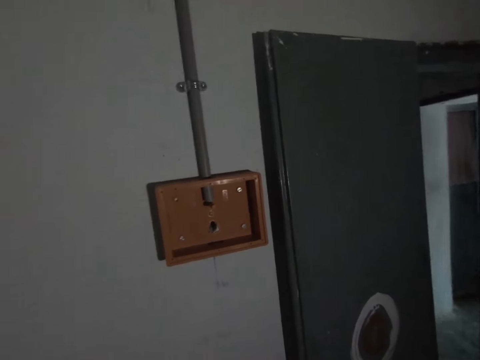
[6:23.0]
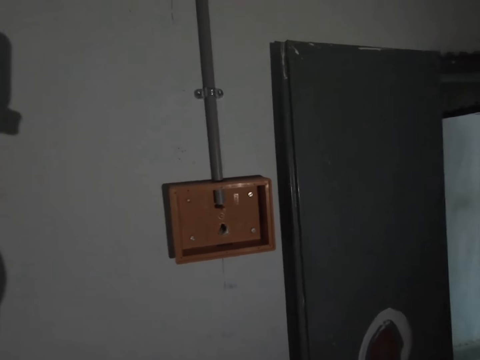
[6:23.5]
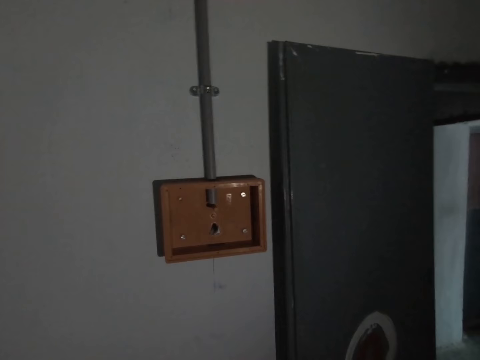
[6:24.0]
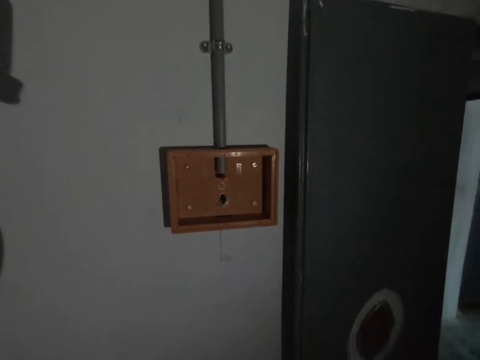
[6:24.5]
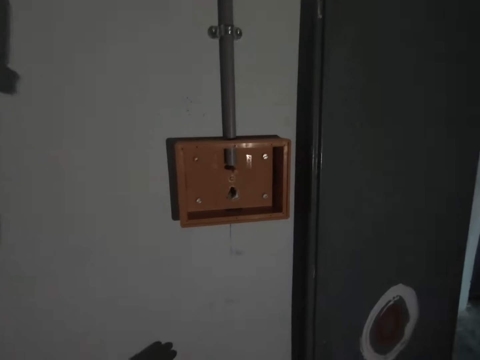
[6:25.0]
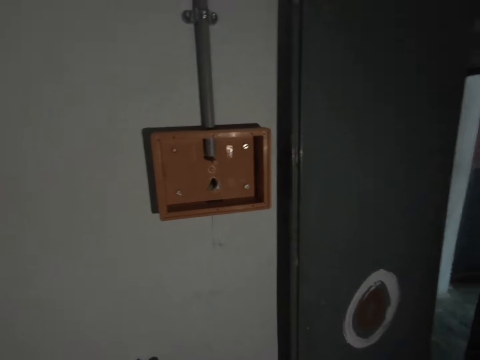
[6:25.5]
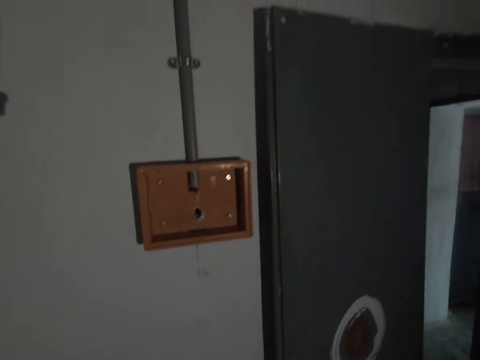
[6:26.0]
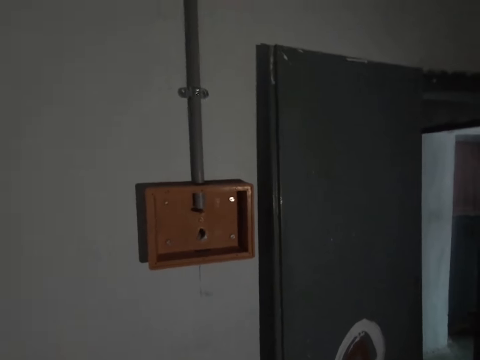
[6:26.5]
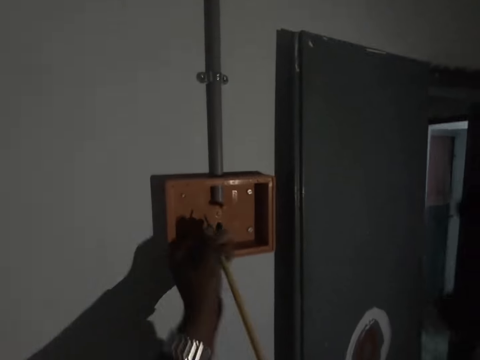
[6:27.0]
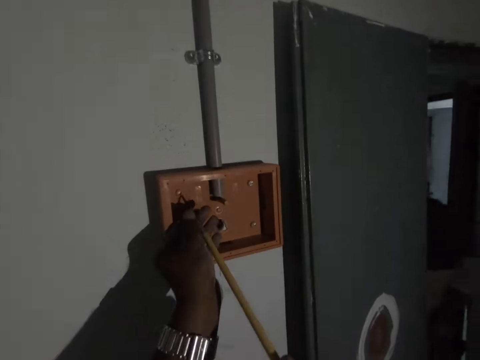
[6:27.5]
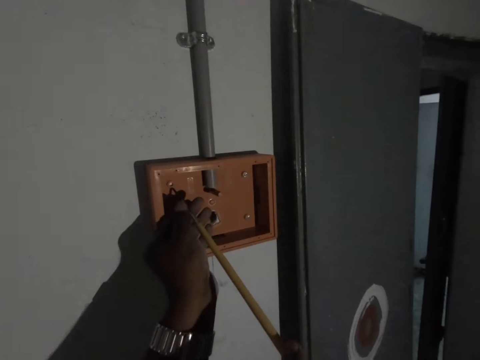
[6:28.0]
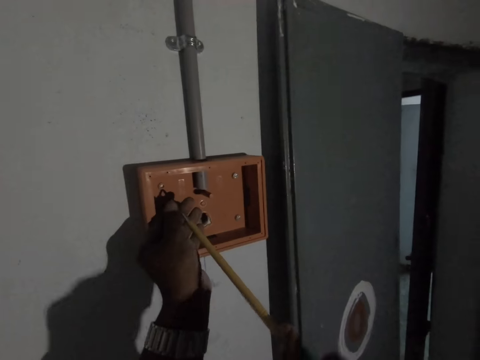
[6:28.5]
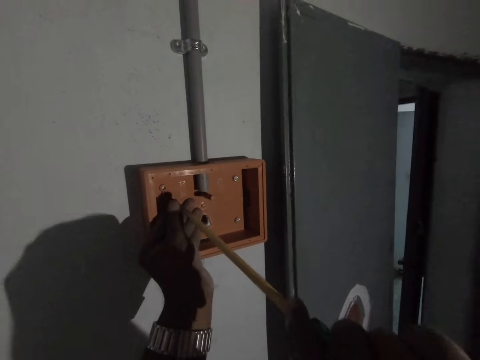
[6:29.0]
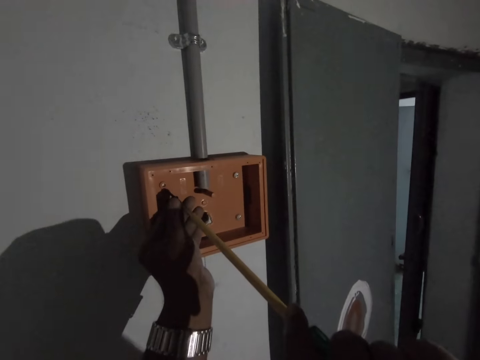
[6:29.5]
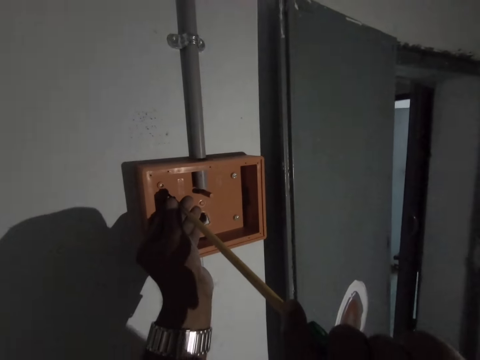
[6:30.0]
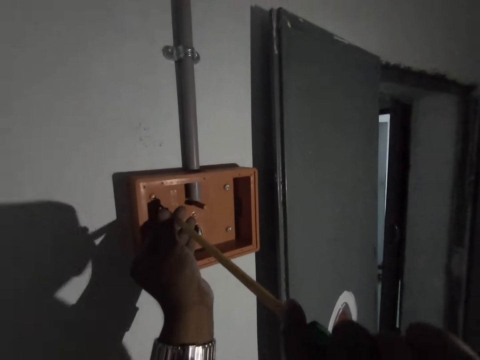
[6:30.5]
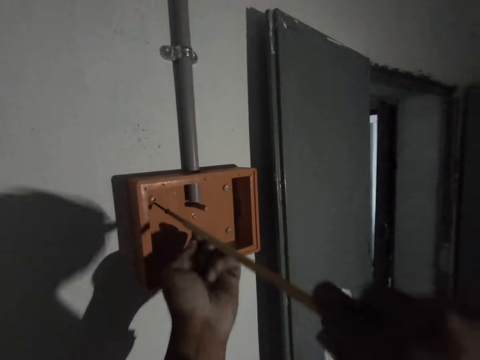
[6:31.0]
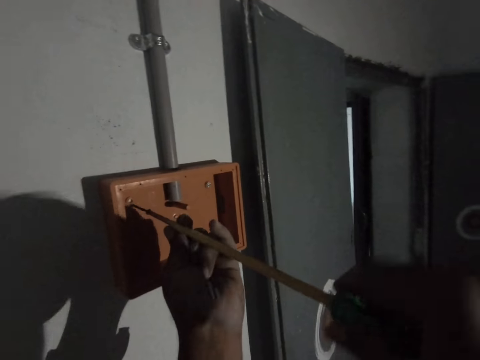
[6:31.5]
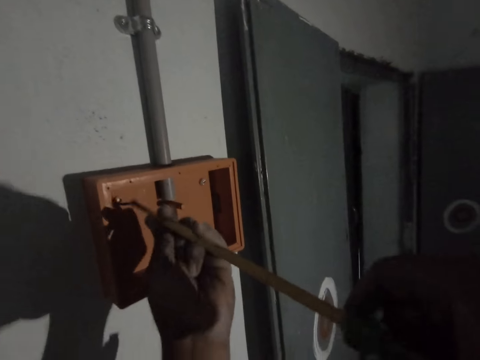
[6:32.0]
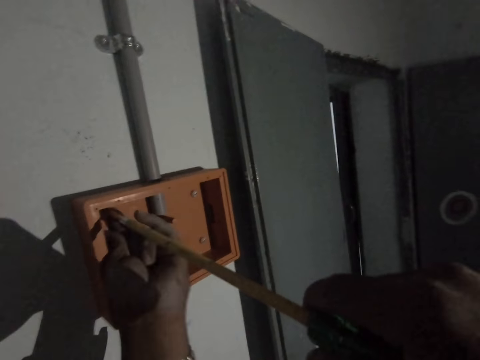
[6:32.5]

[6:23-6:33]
The camera wearer fastens the screw on the switch board with the screwdriver.

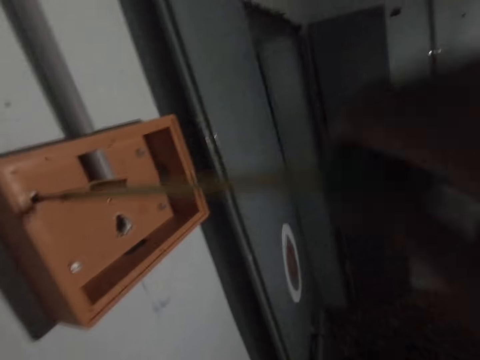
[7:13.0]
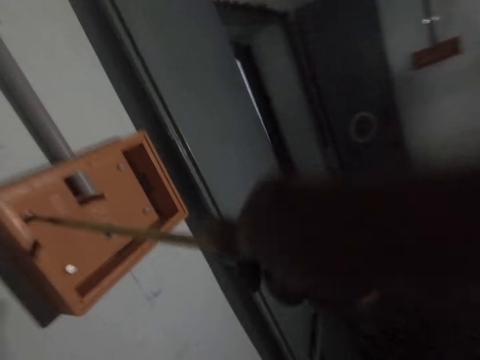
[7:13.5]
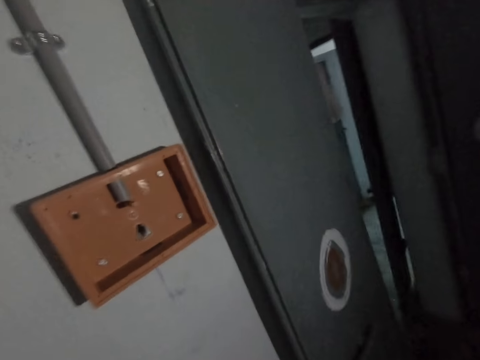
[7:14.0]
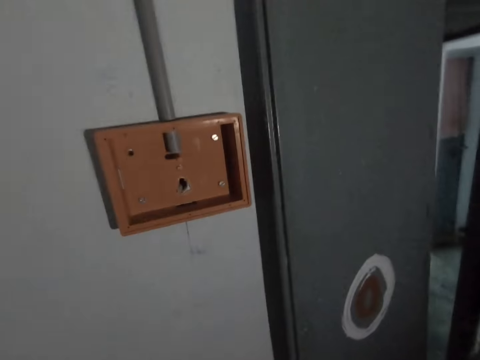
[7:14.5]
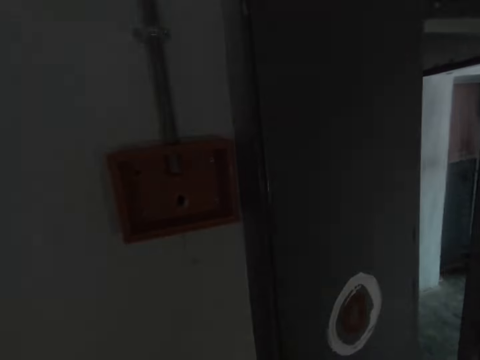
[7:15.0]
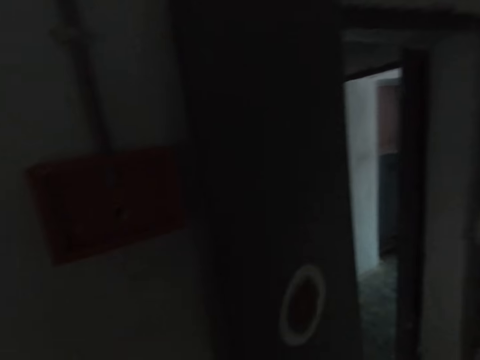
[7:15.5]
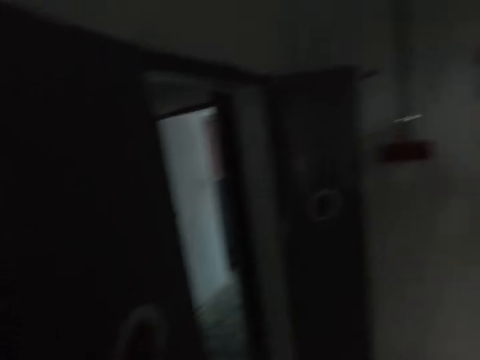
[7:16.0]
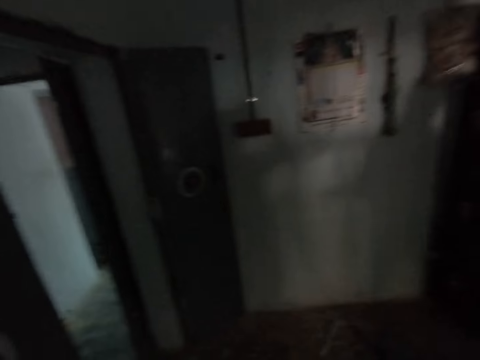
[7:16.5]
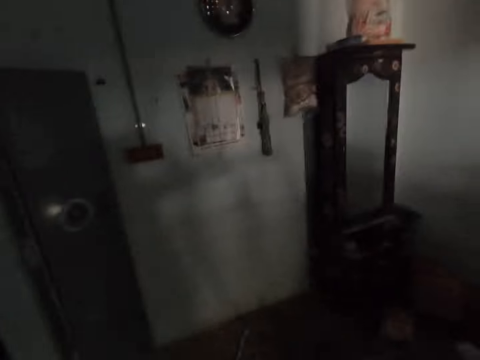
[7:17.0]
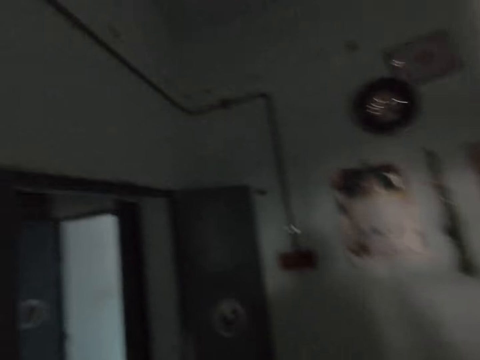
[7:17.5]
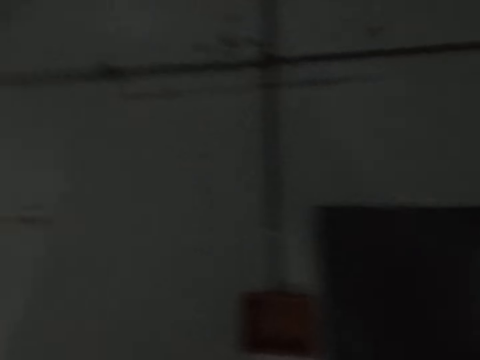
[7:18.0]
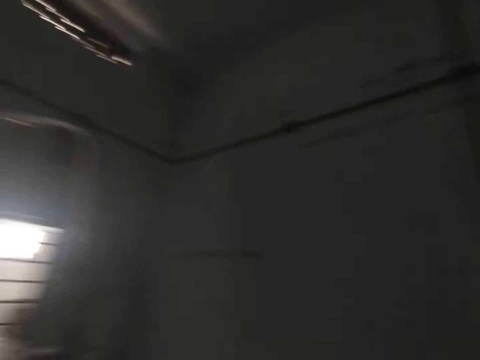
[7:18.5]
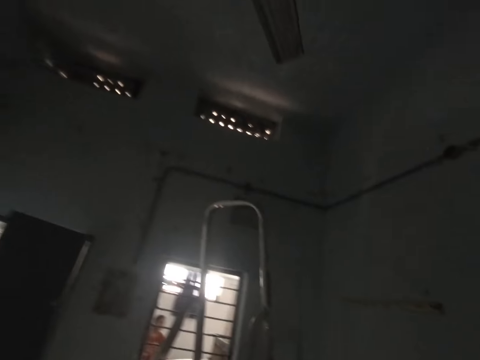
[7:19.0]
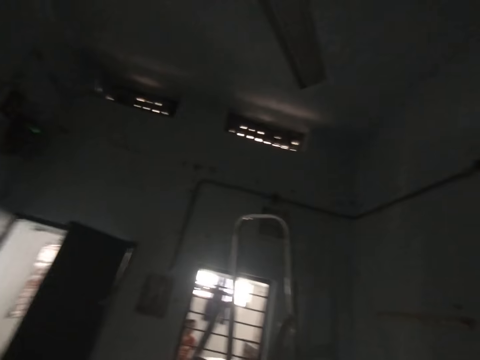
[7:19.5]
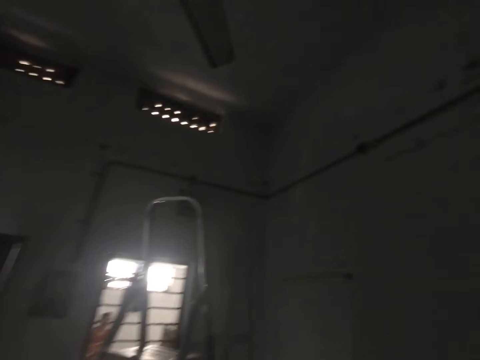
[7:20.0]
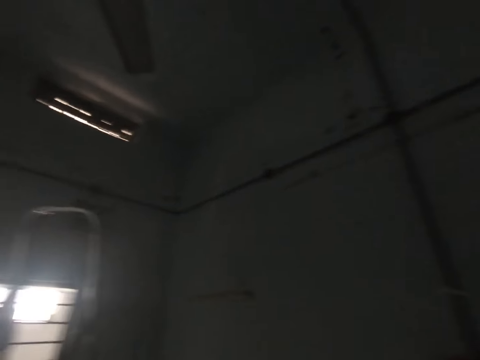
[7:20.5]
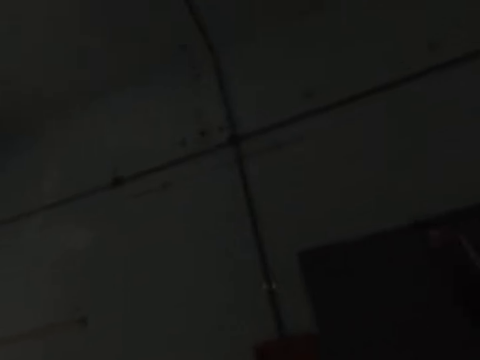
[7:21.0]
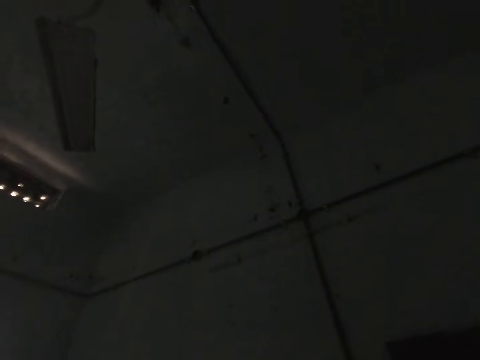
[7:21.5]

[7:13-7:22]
The camera wearer looks around.
